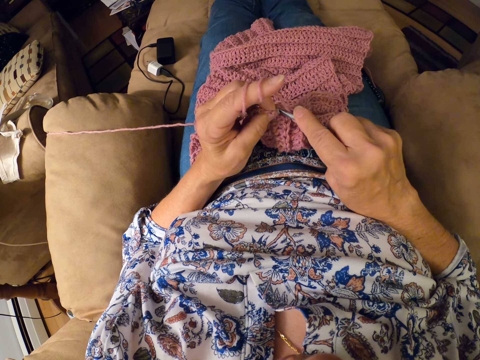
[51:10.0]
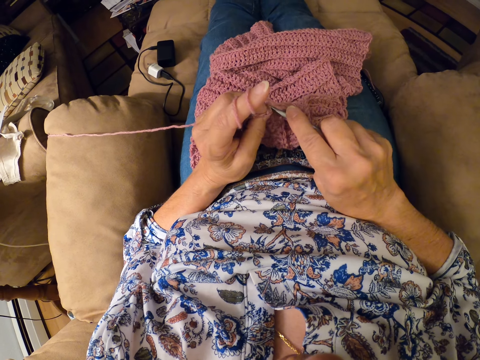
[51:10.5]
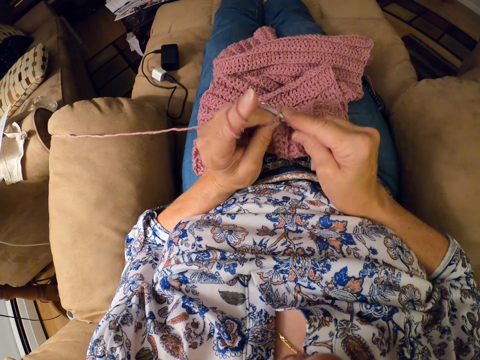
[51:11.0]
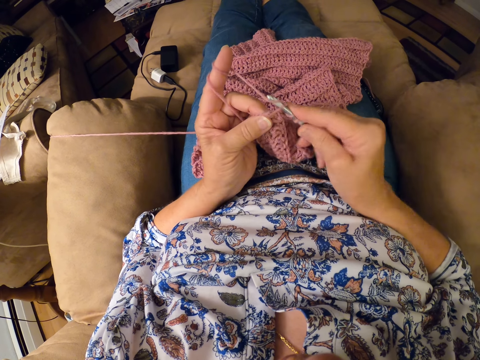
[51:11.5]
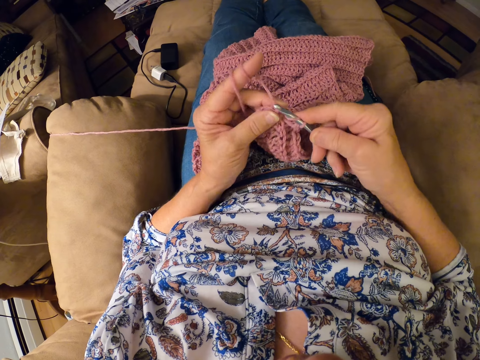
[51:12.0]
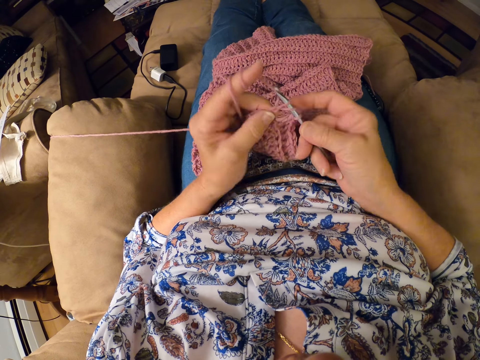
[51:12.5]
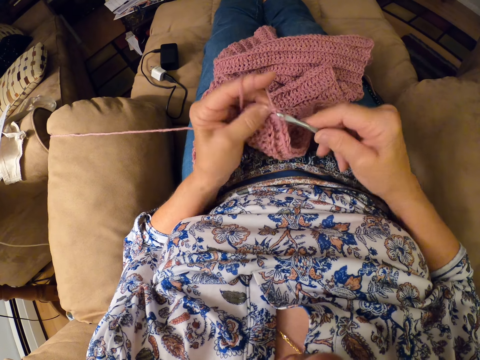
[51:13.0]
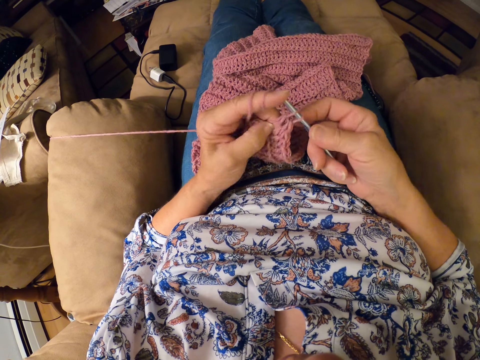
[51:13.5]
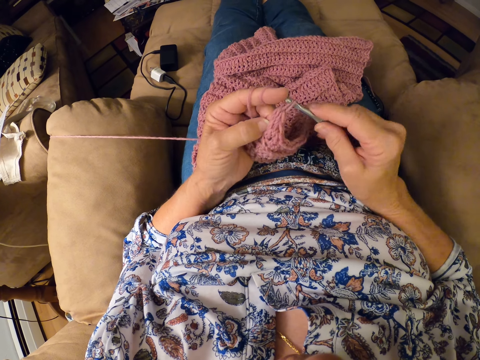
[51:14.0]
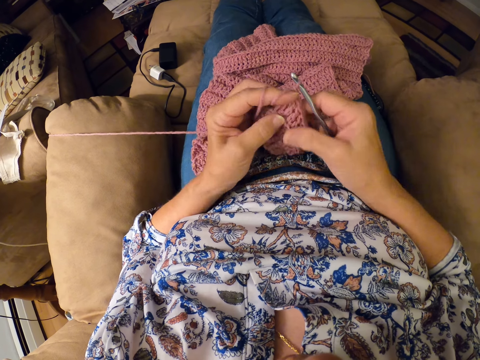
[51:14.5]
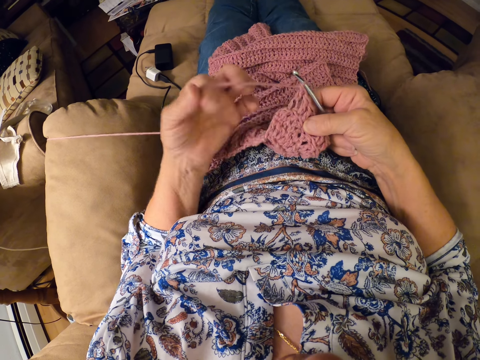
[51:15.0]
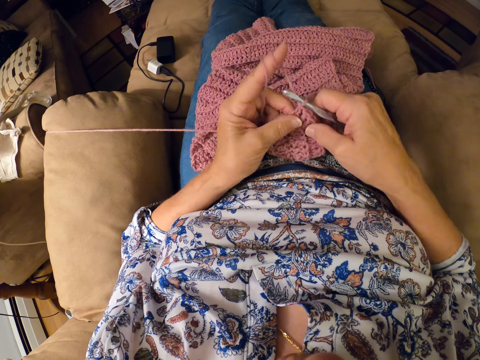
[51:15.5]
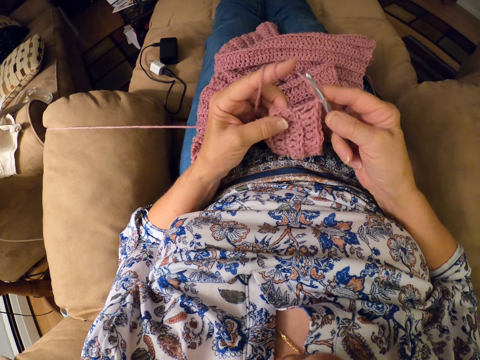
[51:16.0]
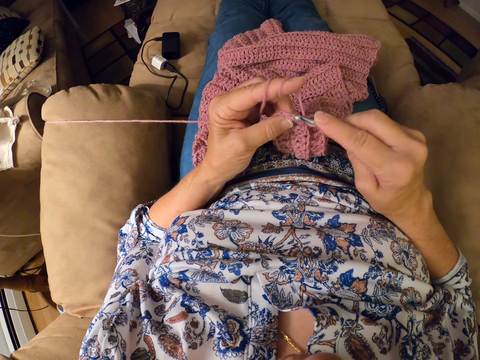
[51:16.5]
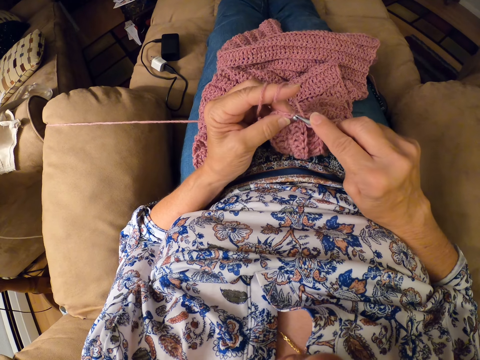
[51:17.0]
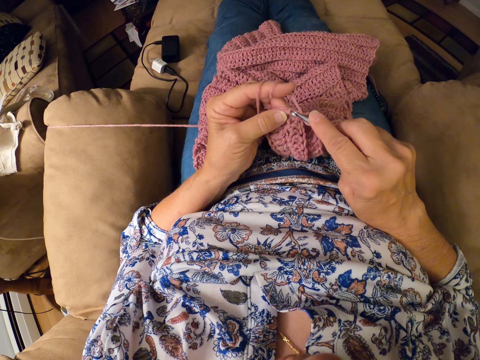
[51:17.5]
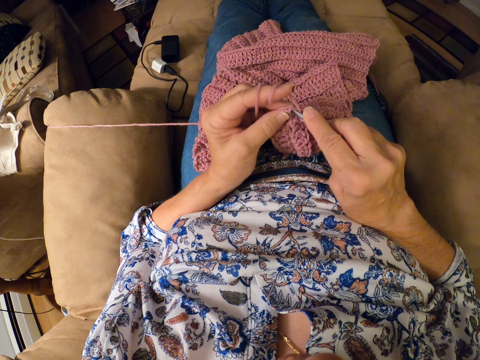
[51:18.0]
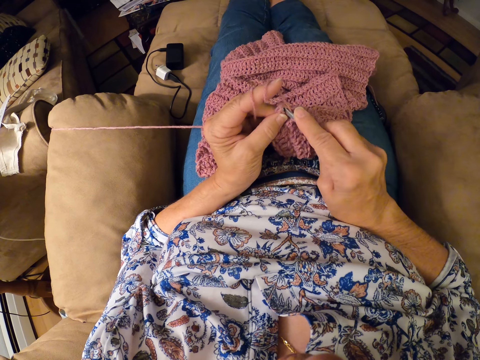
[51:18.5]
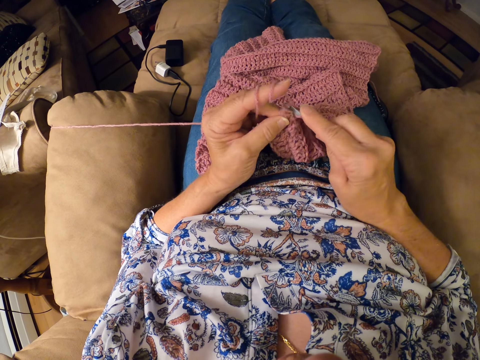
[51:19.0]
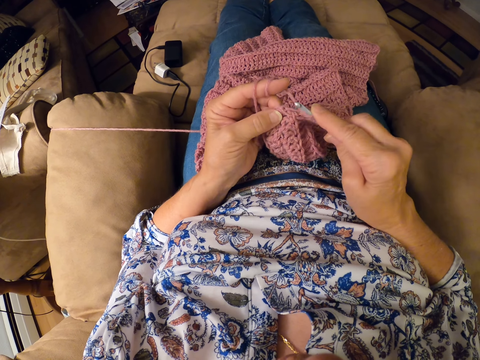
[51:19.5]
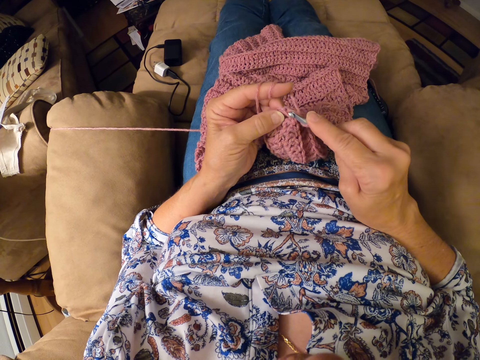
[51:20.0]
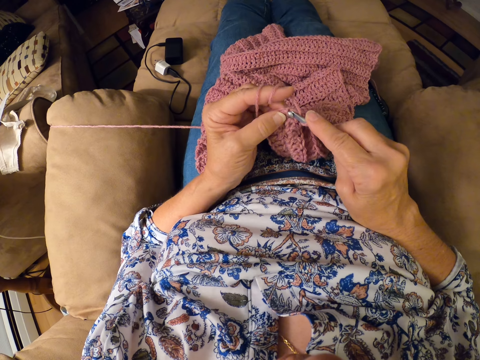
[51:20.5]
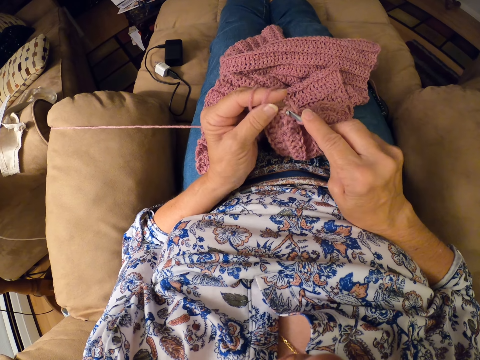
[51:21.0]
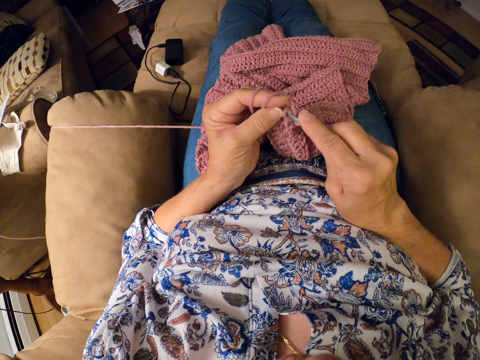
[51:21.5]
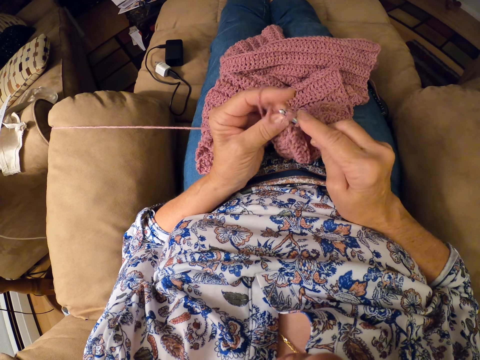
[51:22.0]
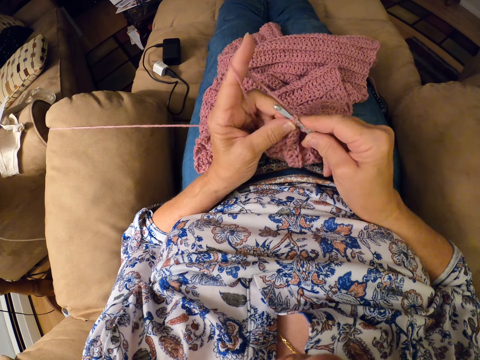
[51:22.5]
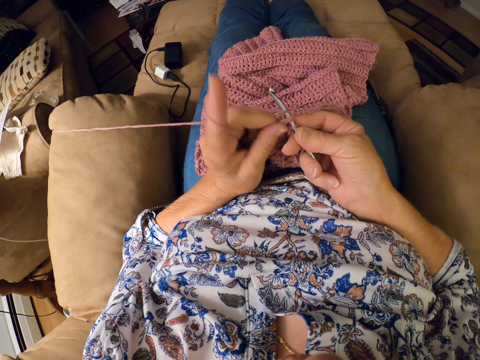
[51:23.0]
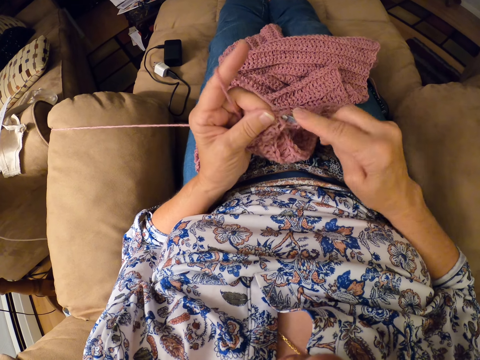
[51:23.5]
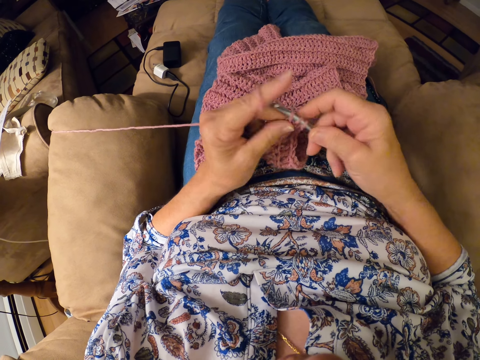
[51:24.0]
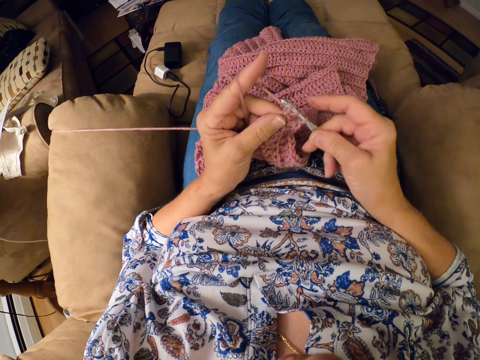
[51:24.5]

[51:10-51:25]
The camera wearer adjusts the thread. They knit the garment.

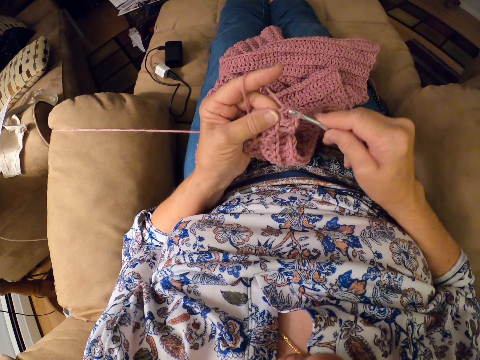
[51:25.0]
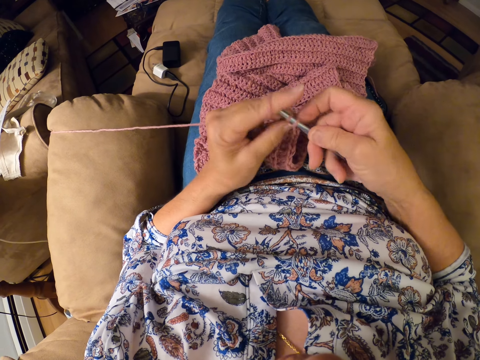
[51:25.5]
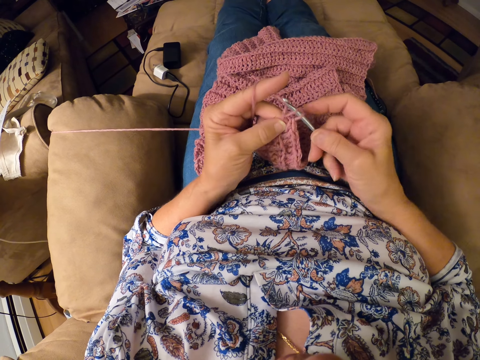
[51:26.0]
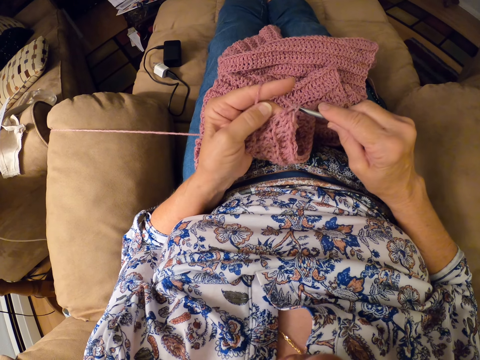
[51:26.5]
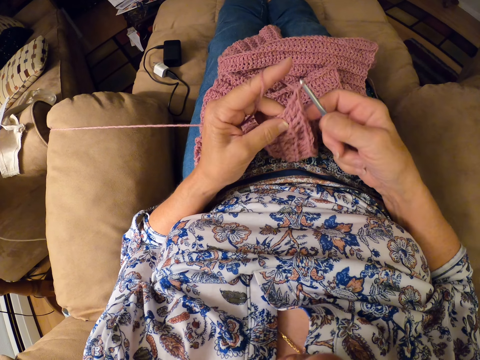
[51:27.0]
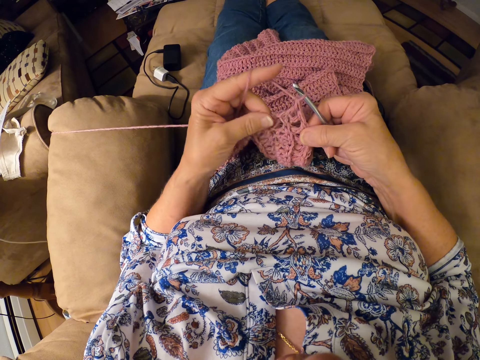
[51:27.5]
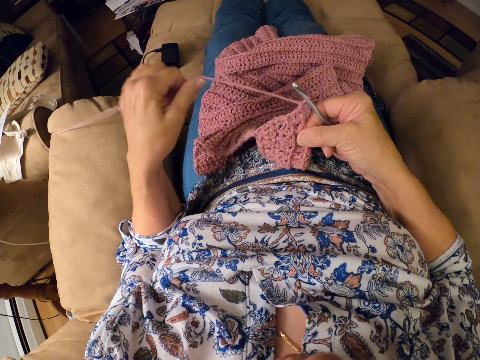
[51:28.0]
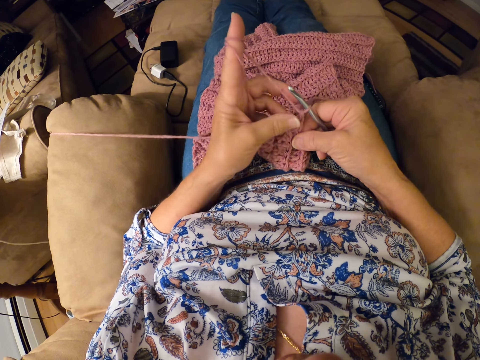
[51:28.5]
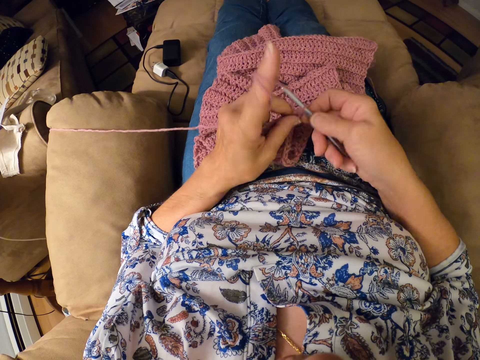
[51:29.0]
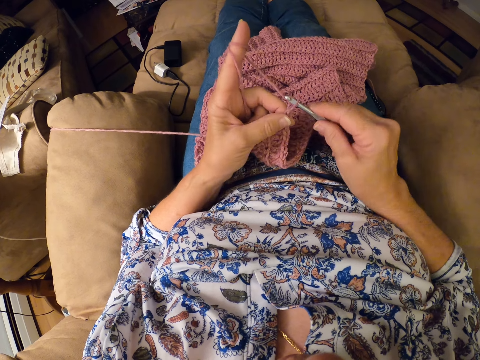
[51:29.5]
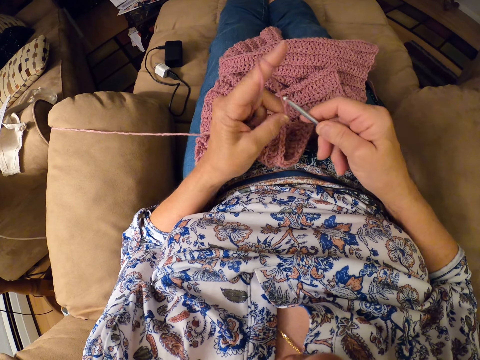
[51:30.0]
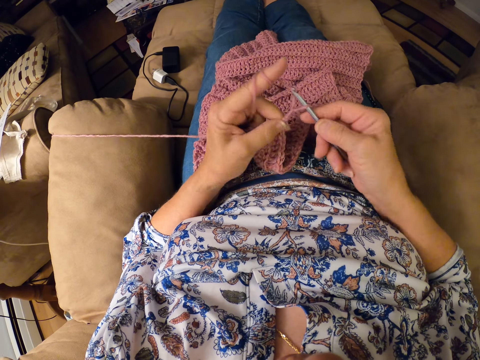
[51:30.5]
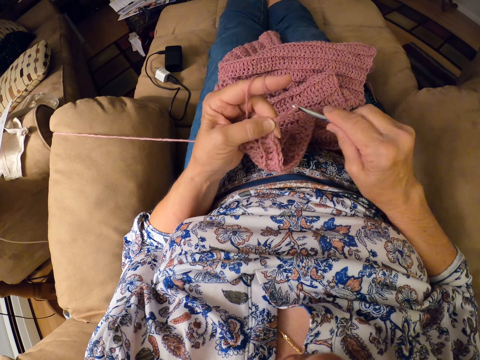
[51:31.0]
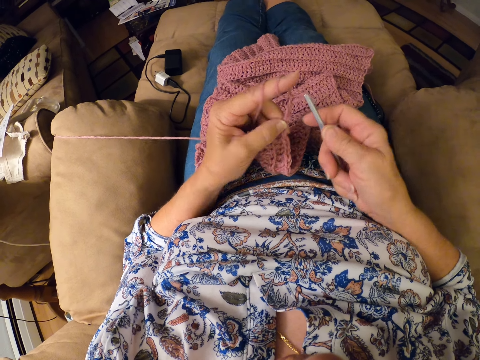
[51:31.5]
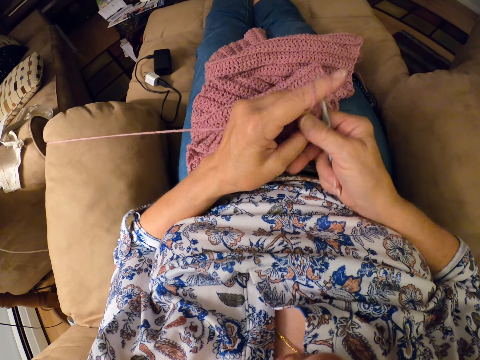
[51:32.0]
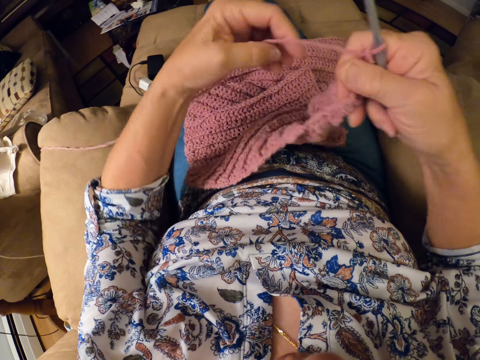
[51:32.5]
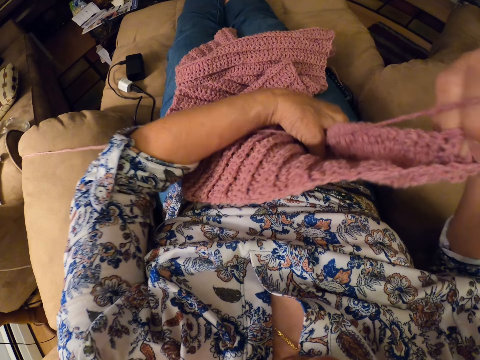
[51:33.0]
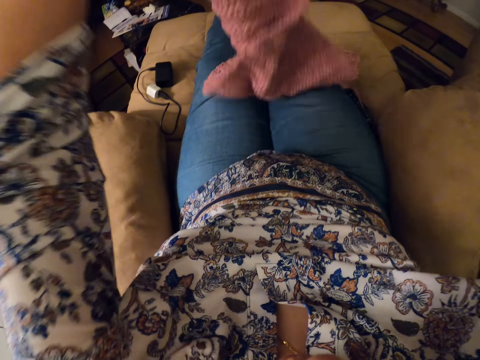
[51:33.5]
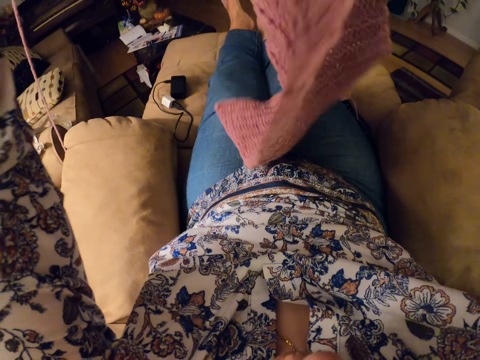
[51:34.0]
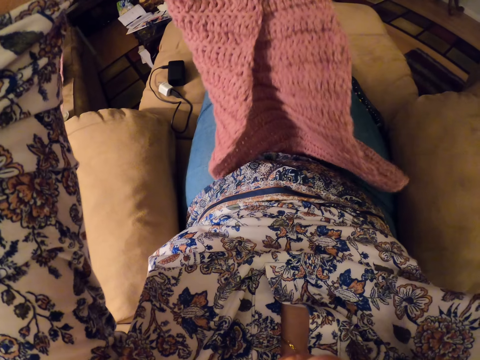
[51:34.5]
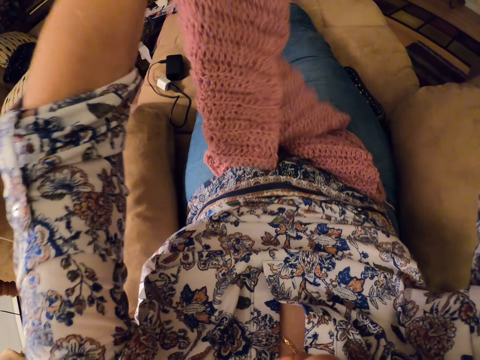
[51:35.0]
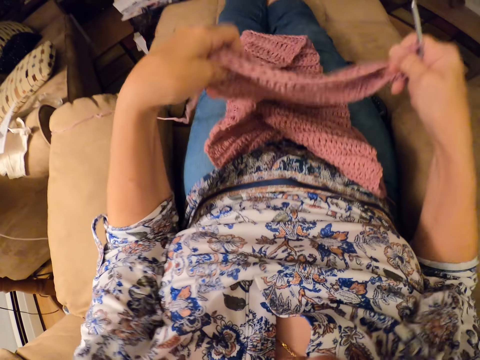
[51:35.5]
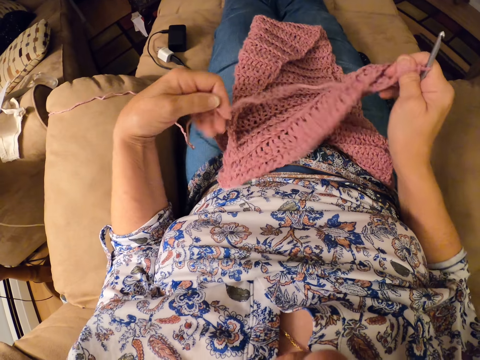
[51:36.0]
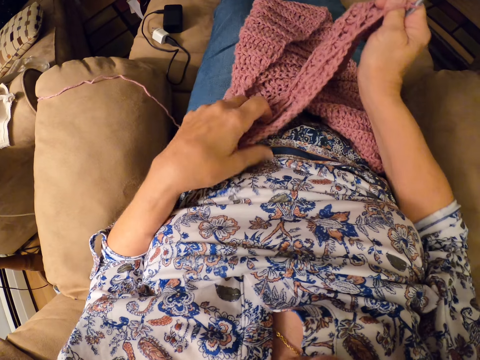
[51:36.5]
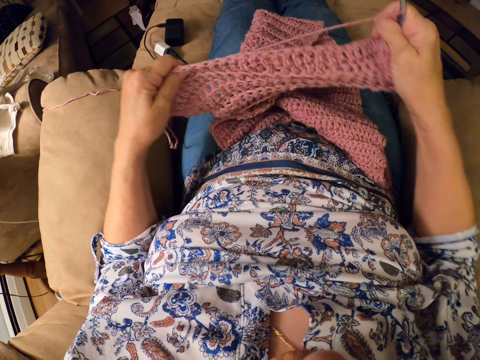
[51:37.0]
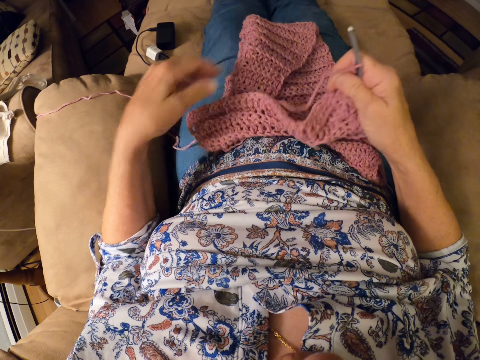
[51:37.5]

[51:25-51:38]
The camera wearer adjusts the thread. She knits the garment. She loosens the yarn on her left index finger. She raises the crochet from her lap with her left hand. She adjusts the garment. She places the crochet on her lap.
